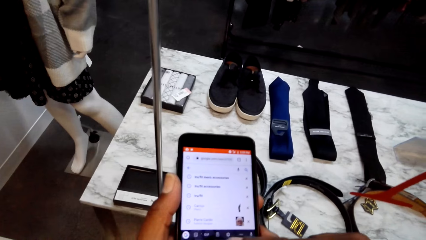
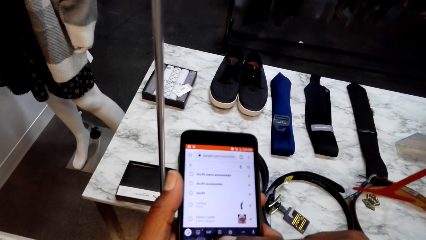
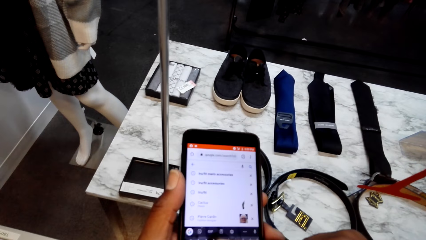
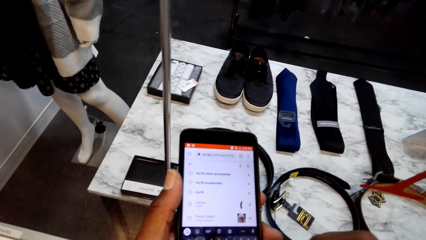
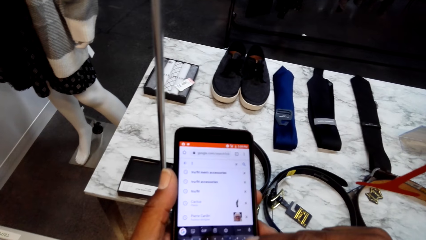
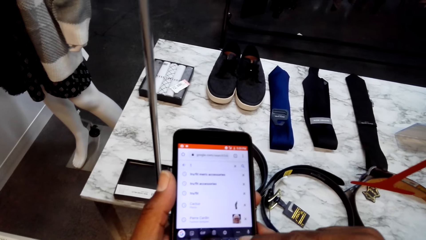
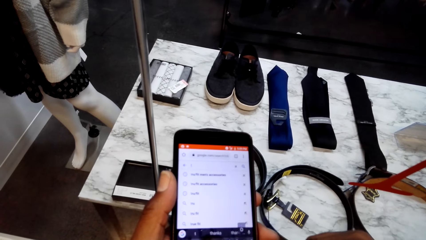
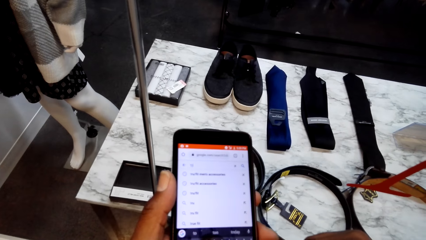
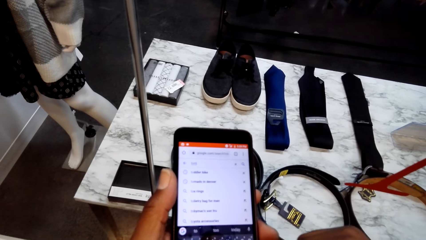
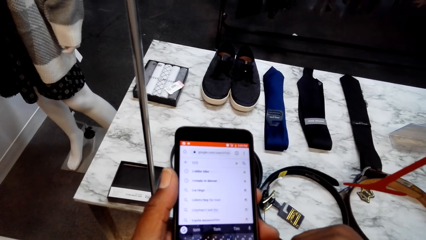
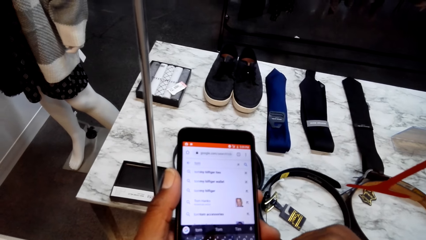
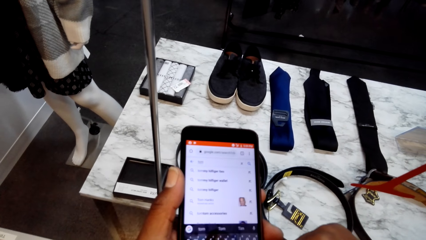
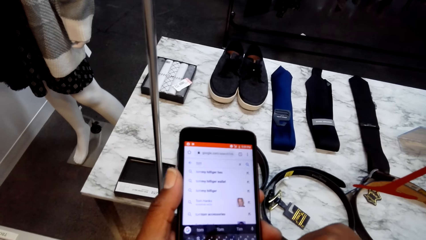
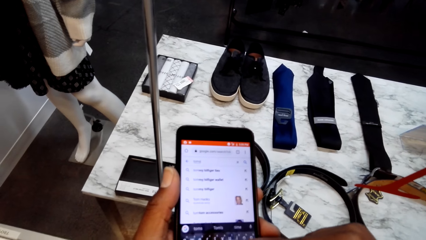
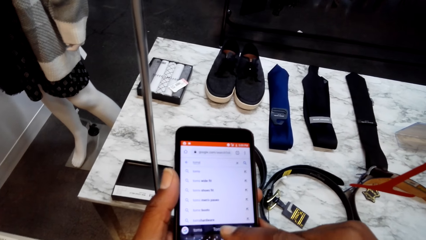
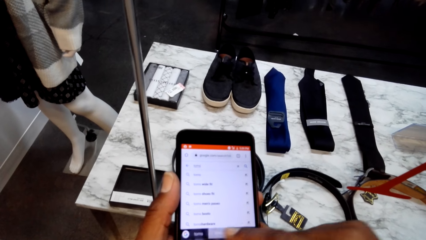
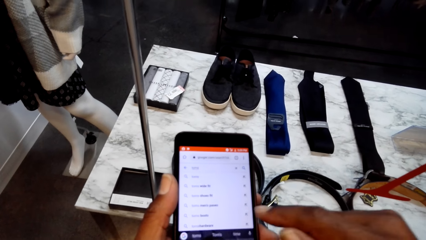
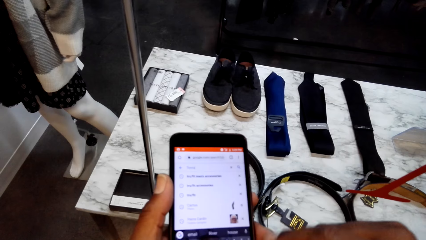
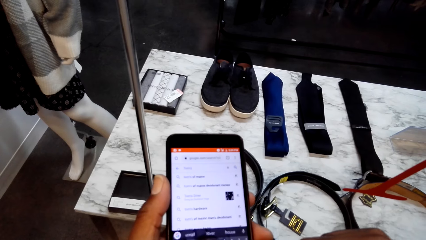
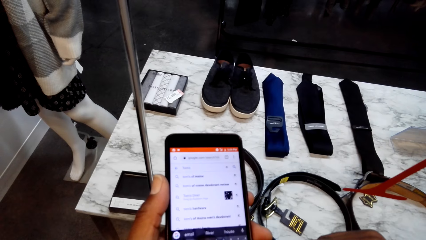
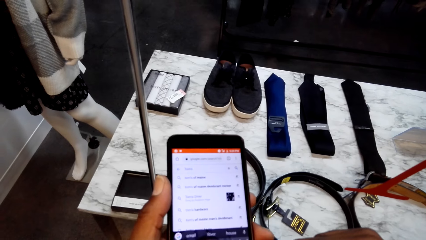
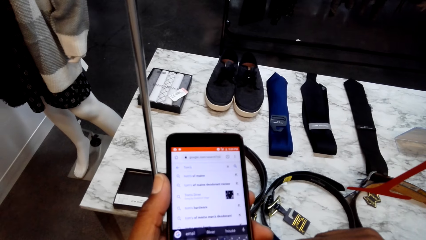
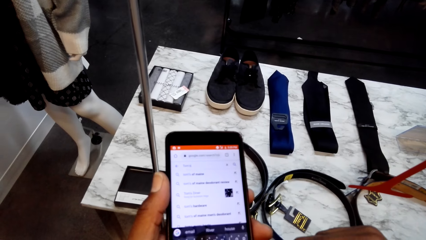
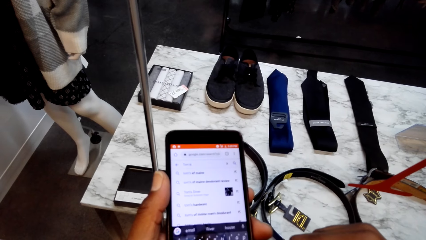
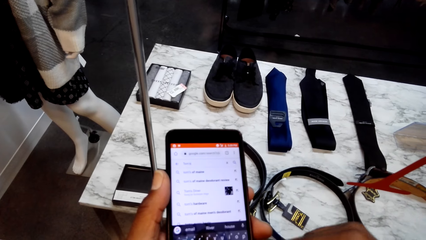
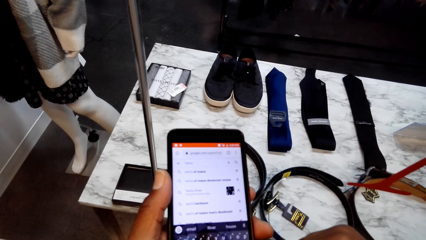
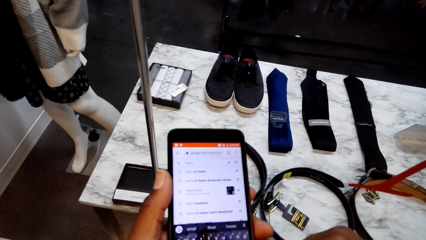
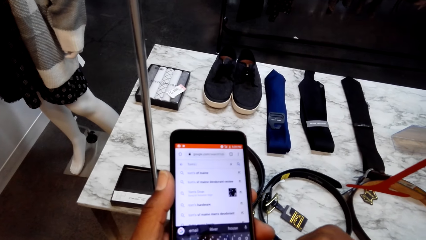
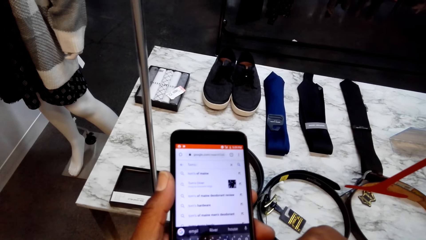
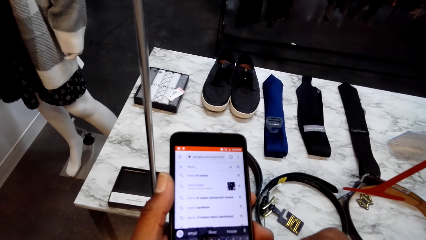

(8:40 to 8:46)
The camera wearer uses the phone.

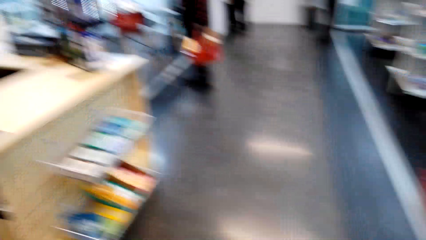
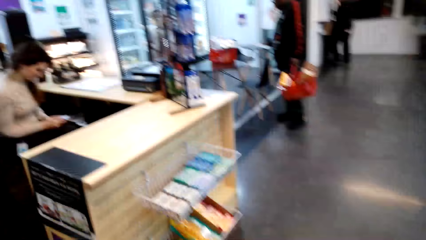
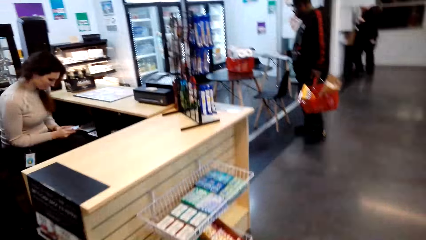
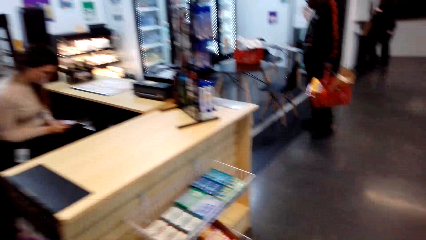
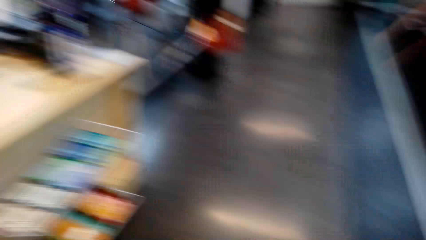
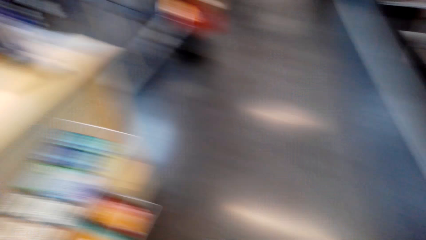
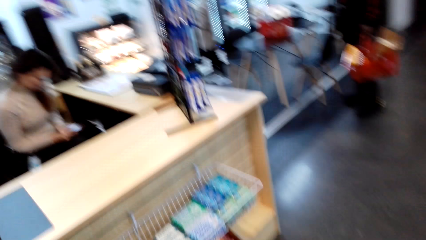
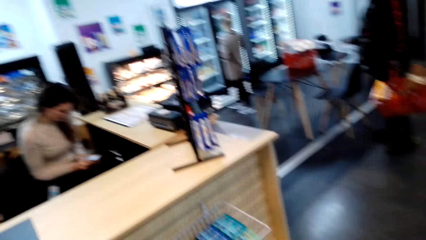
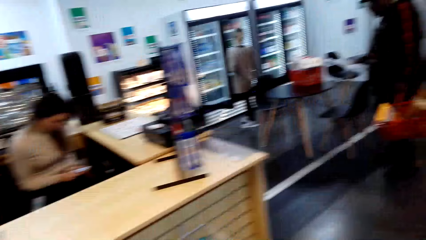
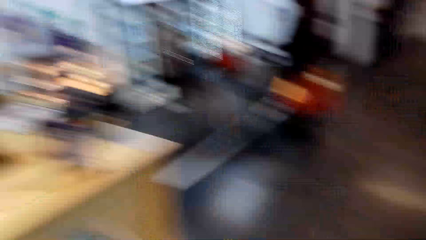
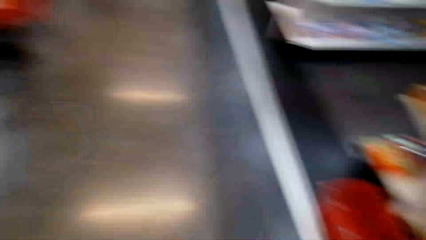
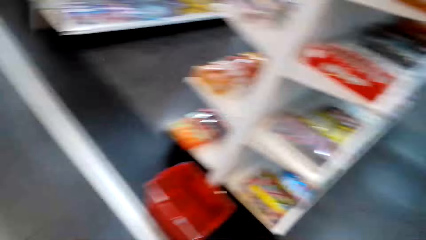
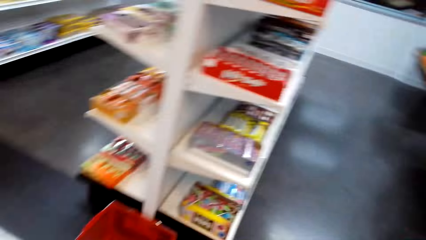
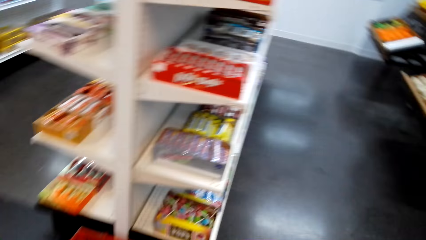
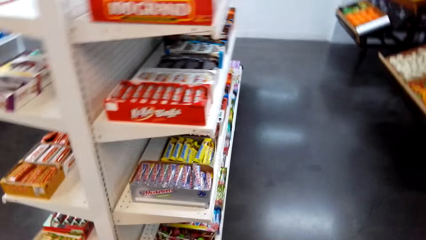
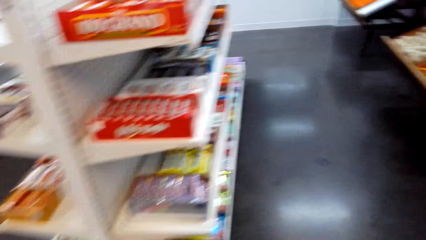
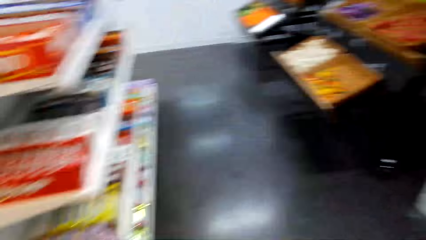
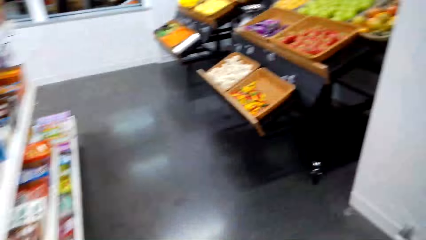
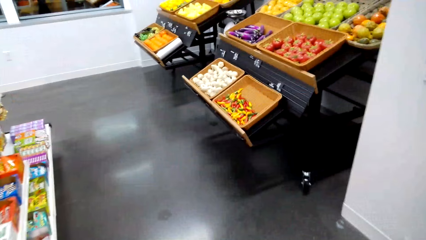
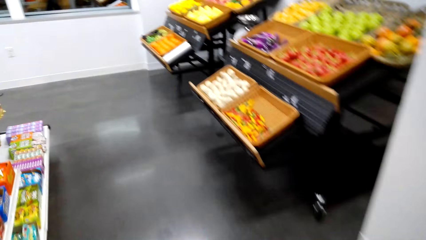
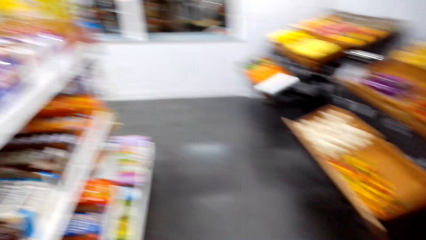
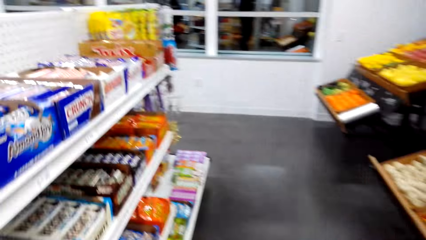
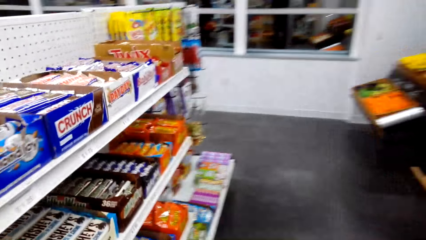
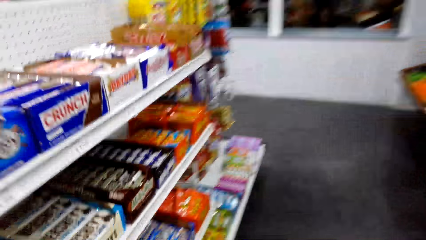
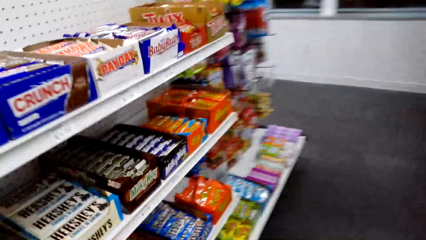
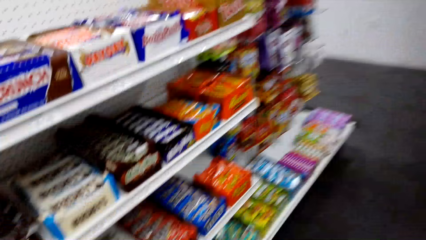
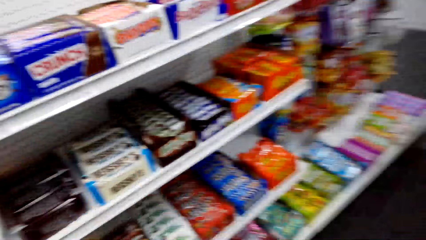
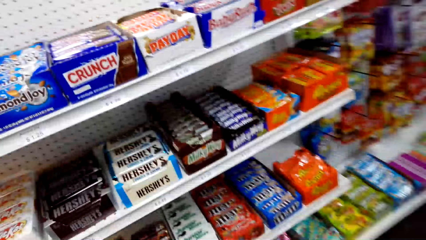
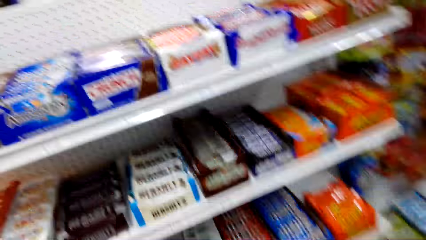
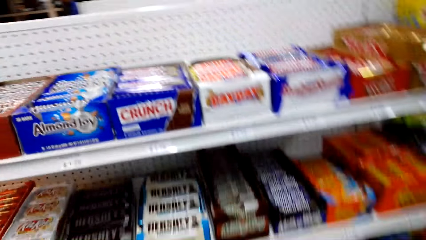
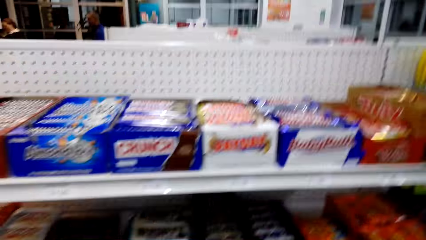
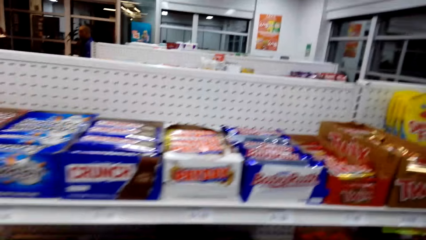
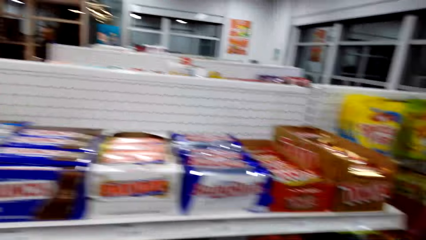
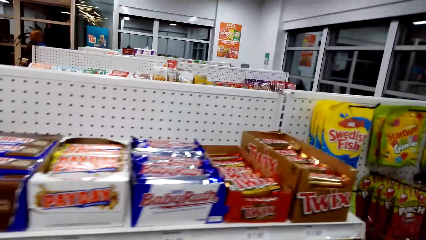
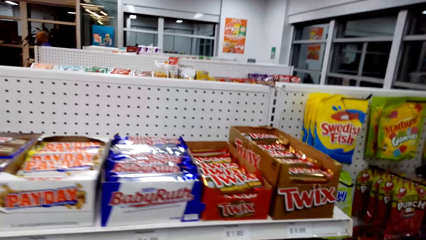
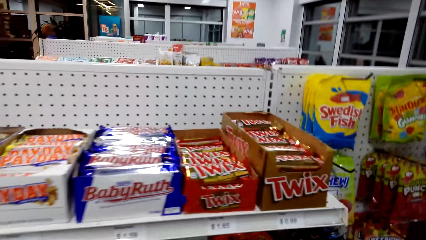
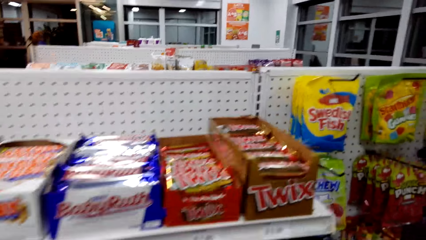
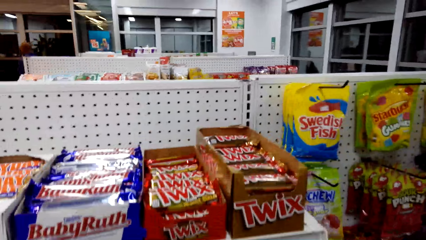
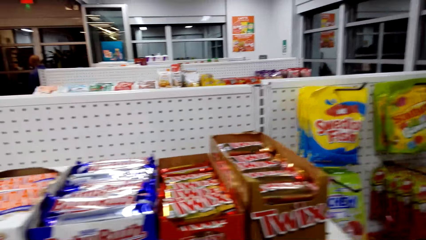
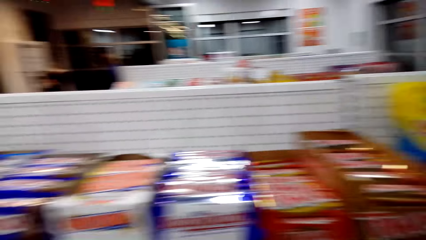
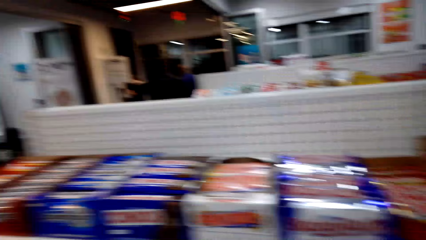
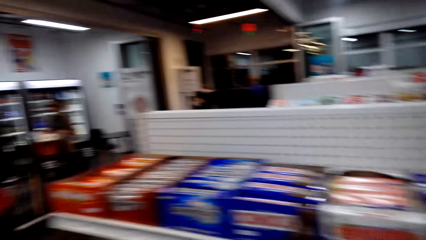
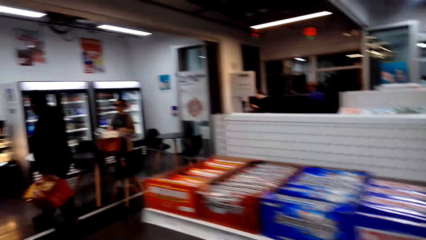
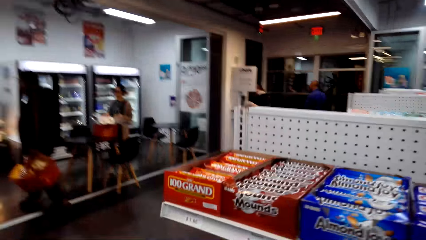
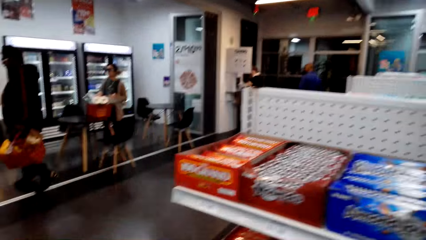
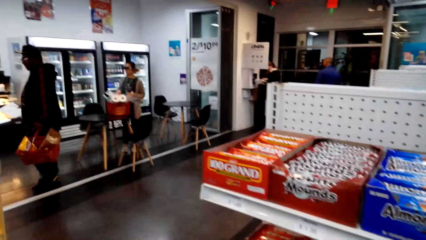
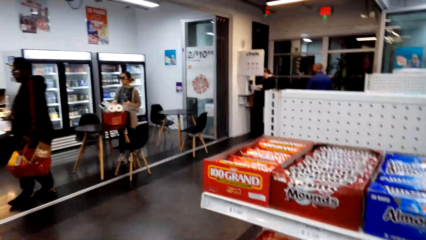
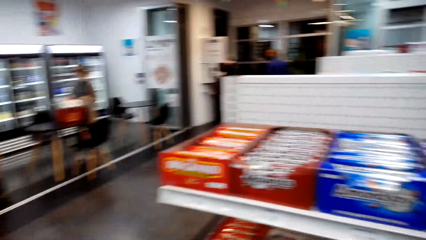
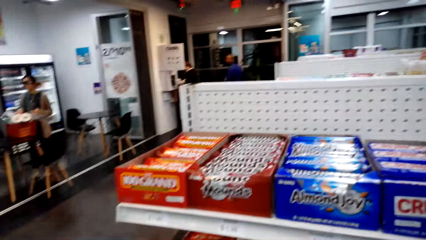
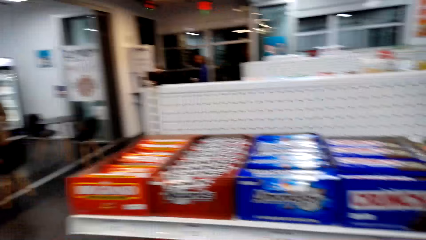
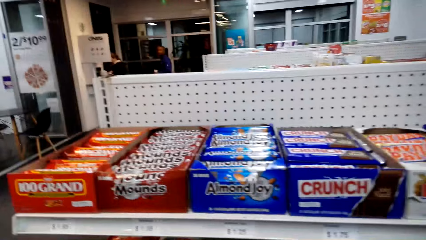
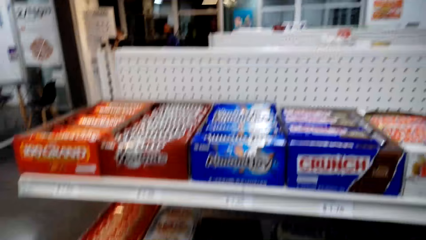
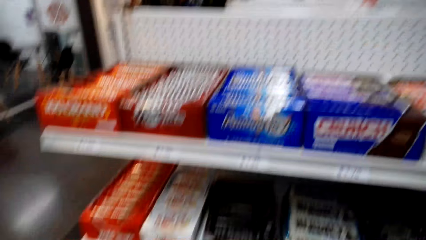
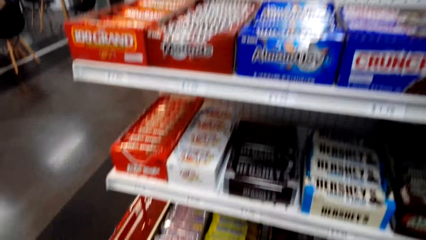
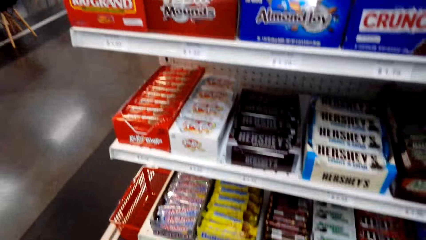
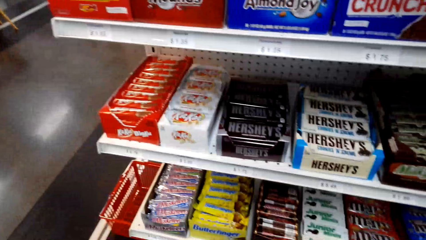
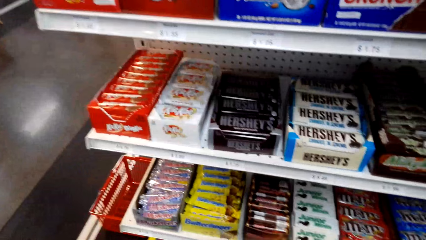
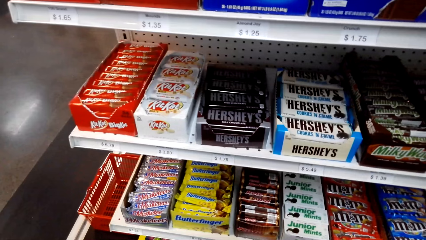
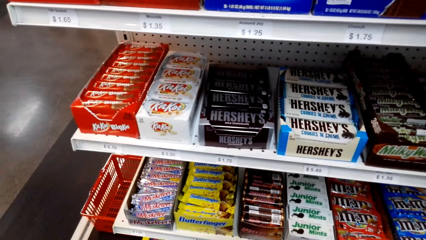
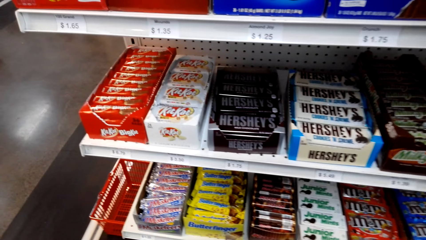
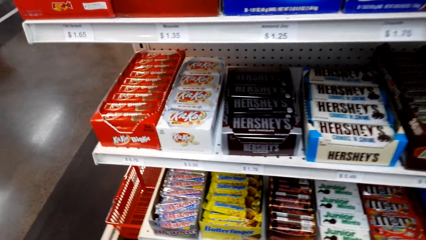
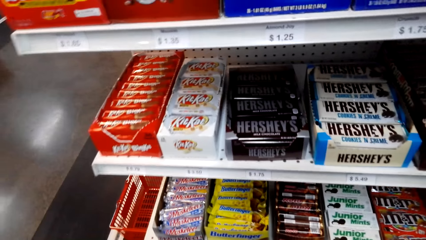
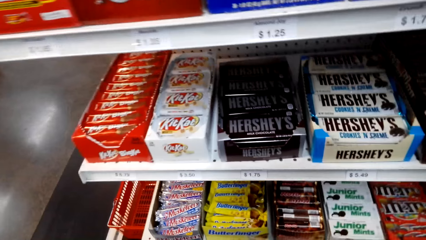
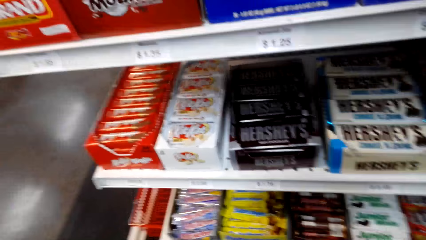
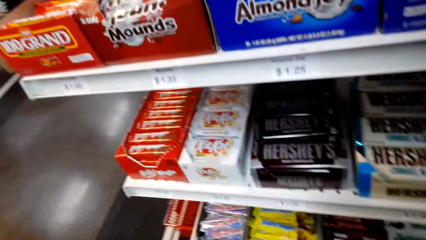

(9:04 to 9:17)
The camera wearer talks to a cashier. They walk around the store. They look around. They look around the shelf.
